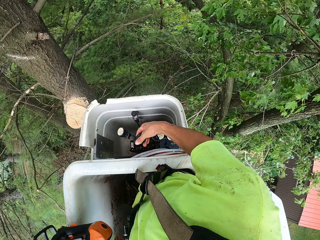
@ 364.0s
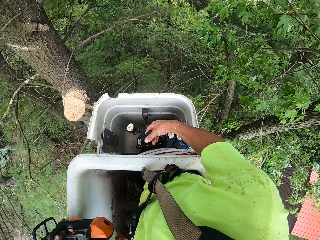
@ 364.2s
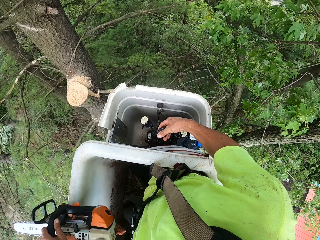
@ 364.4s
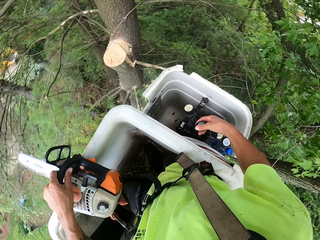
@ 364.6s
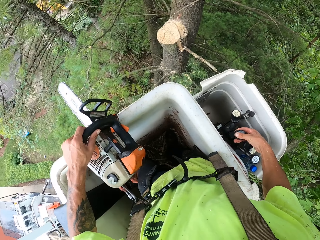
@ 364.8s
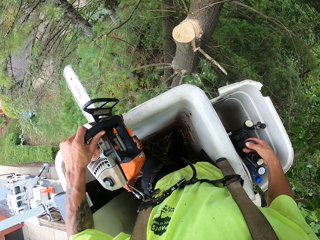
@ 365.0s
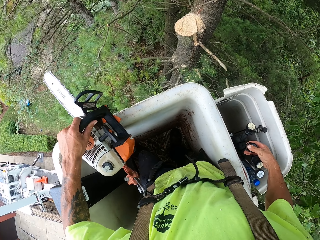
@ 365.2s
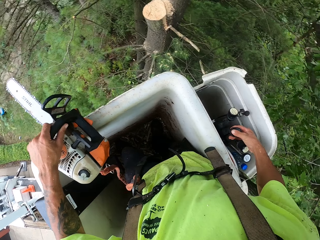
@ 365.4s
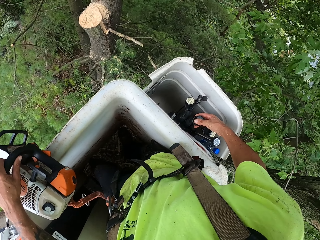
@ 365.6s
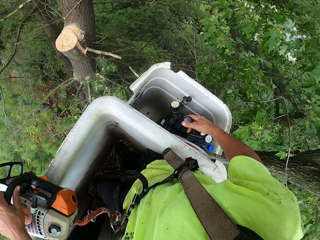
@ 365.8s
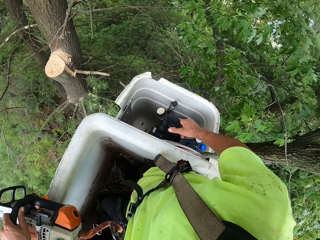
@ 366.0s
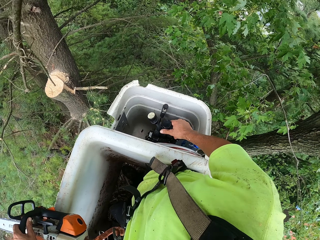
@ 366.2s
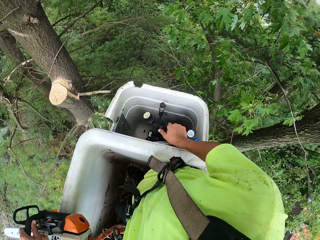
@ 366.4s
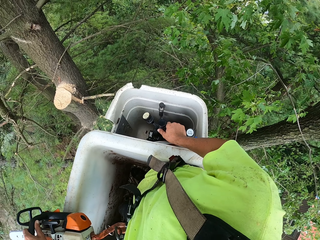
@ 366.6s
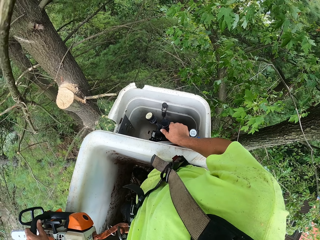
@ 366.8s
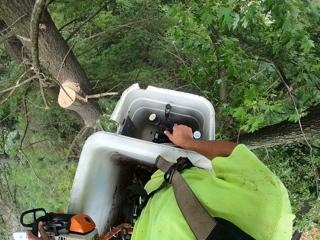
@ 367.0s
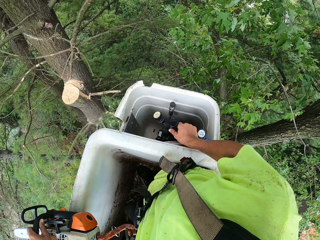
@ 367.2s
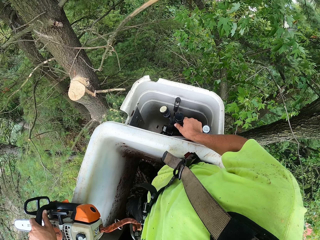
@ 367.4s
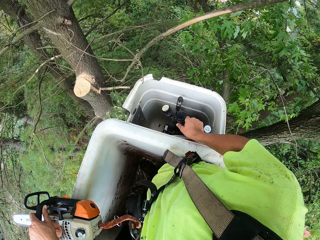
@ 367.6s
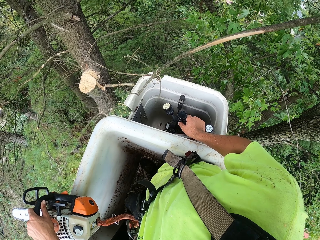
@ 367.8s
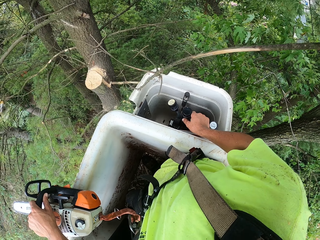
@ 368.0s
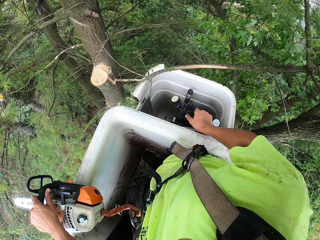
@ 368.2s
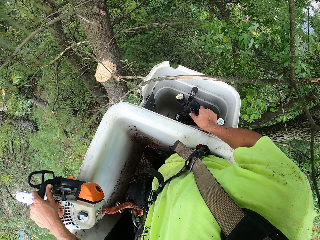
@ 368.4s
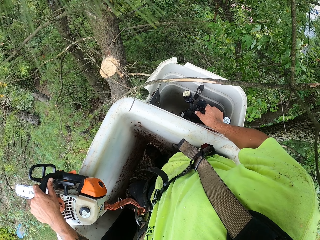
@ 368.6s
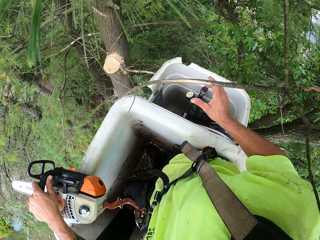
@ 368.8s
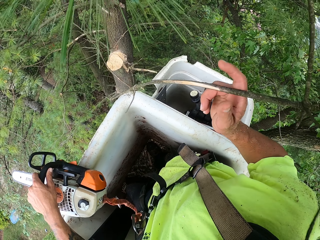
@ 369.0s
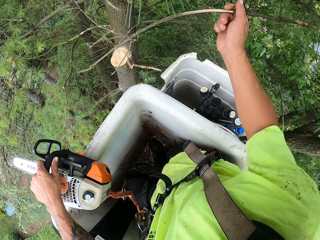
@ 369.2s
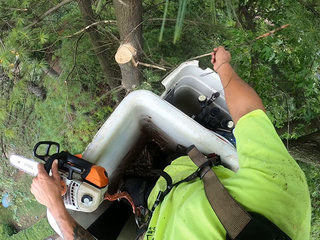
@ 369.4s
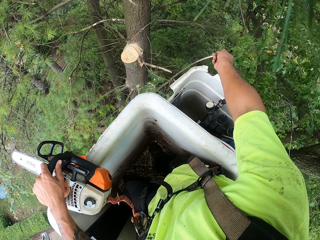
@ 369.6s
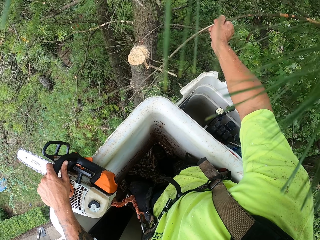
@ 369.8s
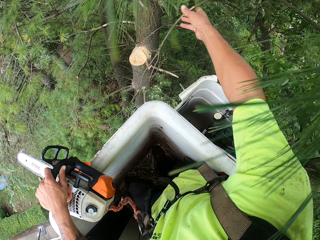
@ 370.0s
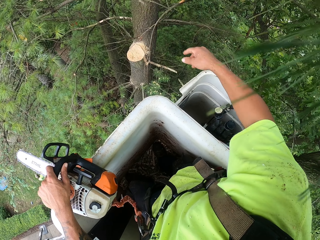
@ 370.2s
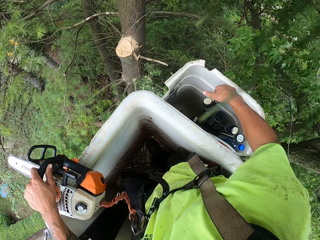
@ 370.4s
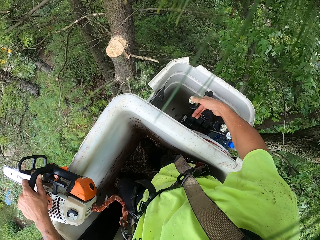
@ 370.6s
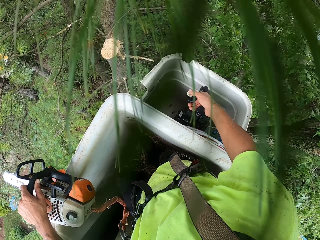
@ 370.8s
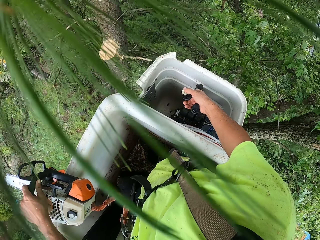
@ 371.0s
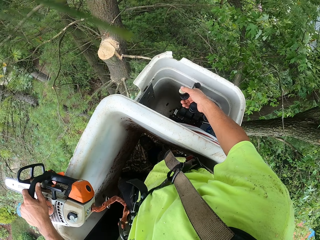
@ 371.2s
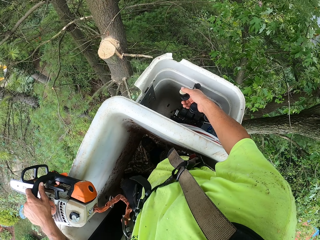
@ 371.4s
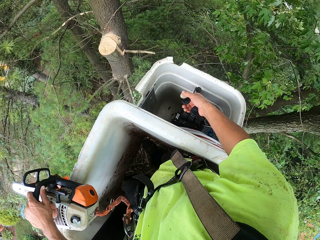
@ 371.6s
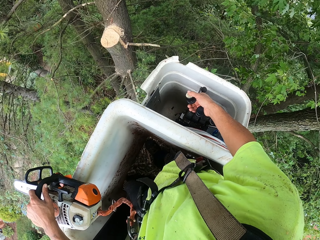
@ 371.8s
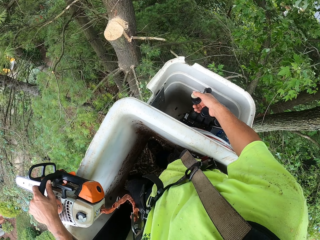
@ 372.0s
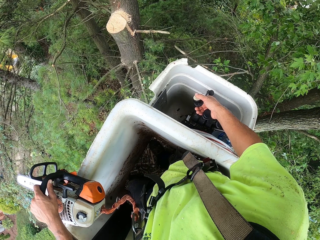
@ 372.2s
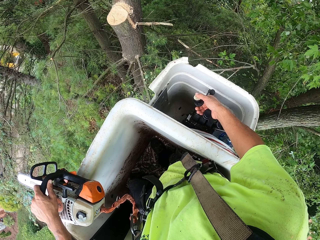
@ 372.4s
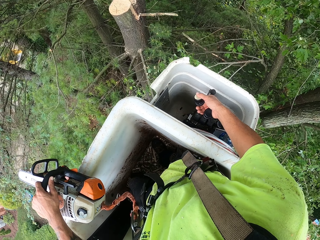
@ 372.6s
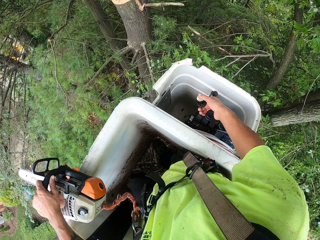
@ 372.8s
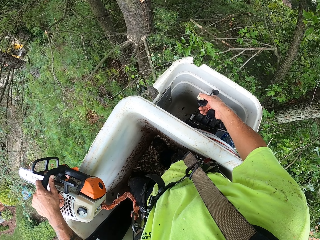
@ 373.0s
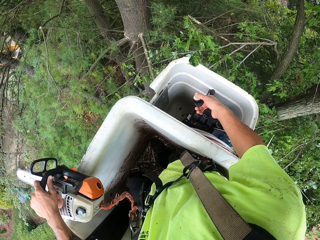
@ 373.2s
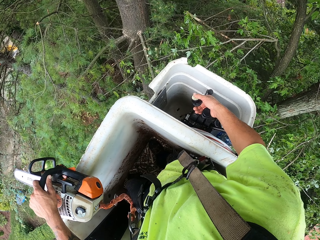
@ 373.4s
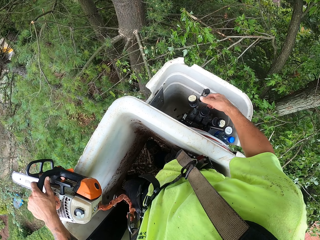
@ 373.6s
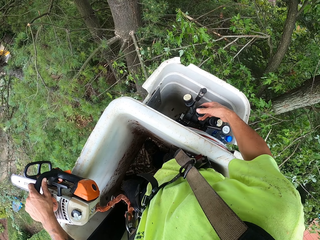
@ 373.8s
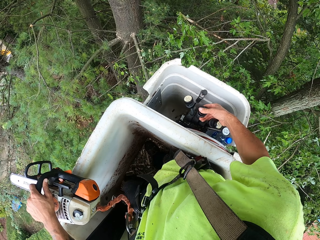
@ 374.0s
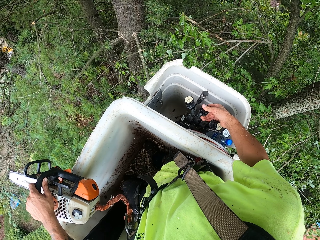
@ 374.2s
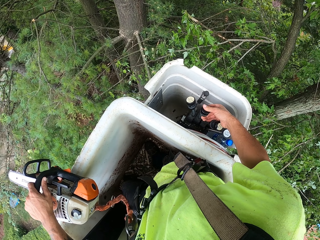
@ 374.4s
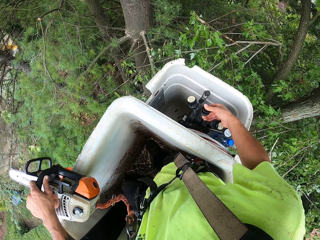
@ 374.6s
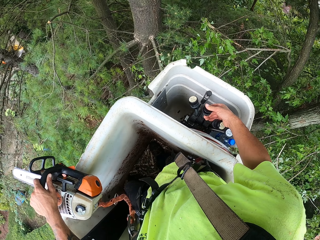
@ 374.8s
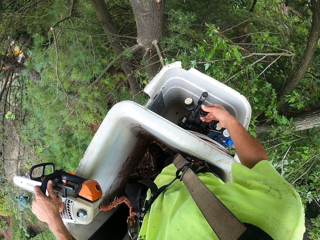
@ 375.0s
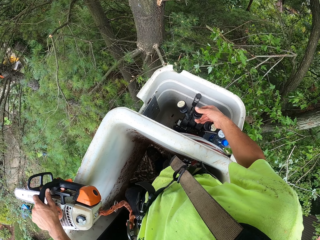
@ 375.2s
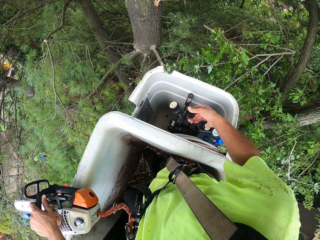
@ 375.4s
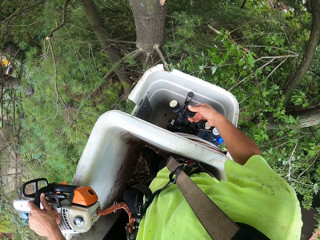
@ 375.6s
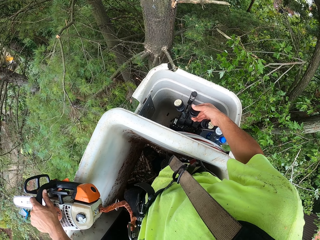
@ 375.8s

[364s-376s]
The camera wearer grips a dry branch with his right hand. He tosses the dry branch to the ground with his right hand. He operates the crane handles with his right hand.

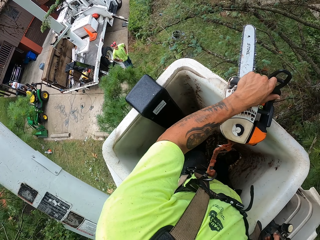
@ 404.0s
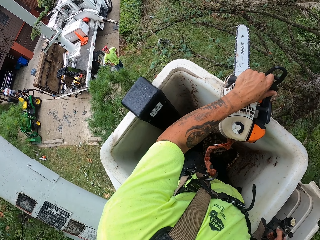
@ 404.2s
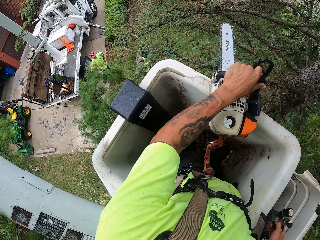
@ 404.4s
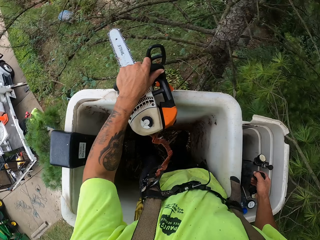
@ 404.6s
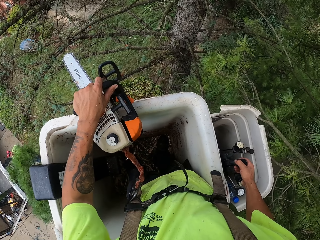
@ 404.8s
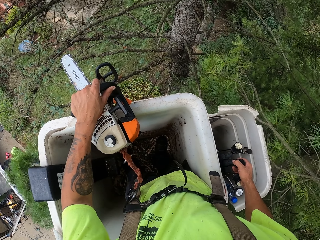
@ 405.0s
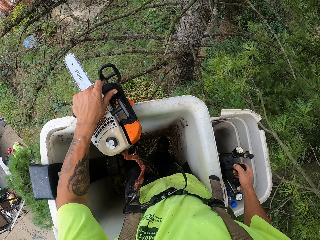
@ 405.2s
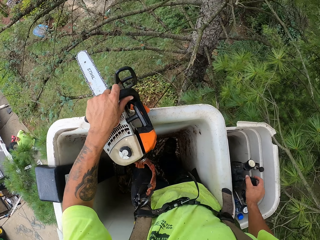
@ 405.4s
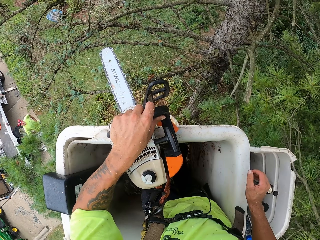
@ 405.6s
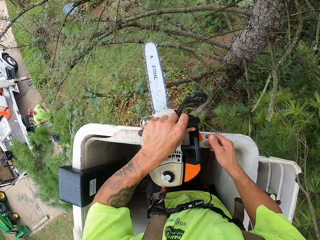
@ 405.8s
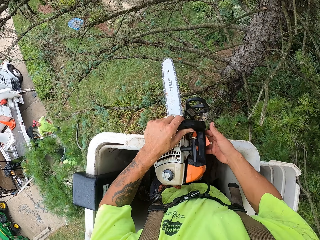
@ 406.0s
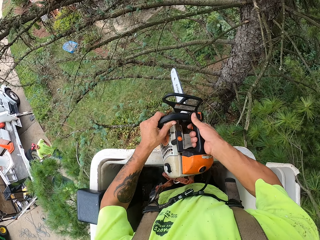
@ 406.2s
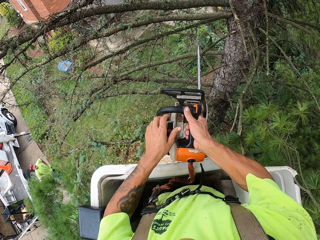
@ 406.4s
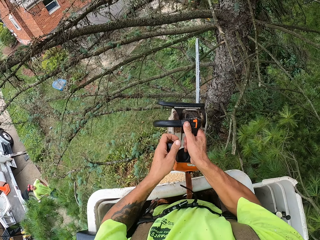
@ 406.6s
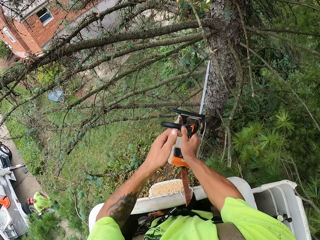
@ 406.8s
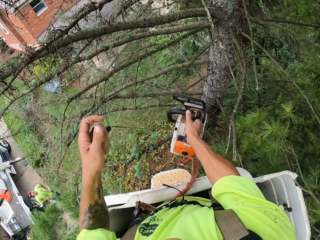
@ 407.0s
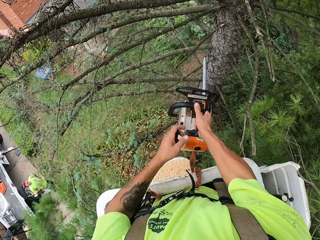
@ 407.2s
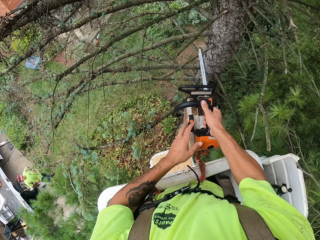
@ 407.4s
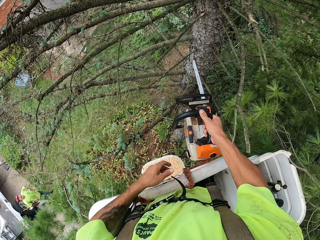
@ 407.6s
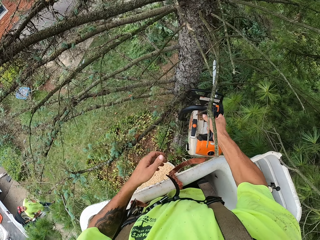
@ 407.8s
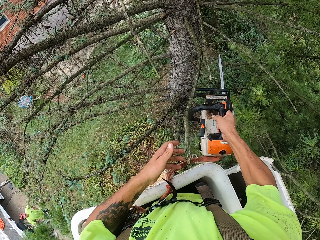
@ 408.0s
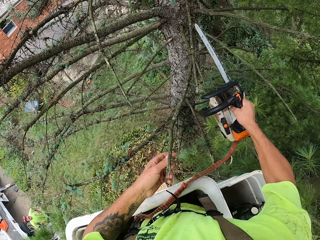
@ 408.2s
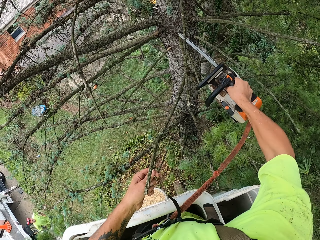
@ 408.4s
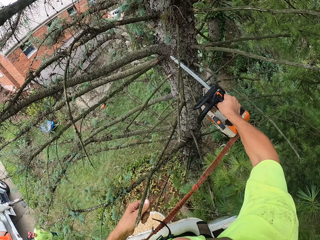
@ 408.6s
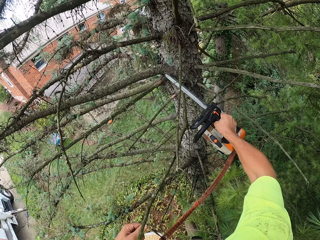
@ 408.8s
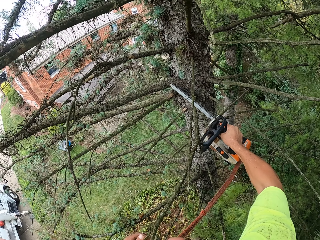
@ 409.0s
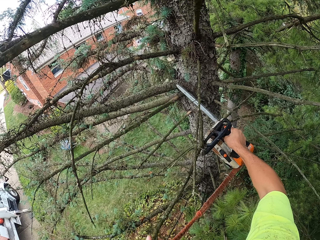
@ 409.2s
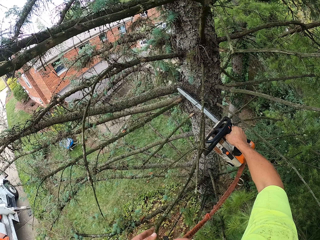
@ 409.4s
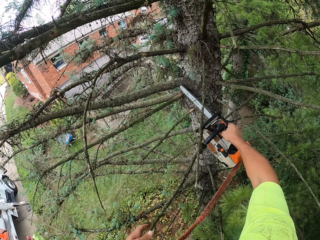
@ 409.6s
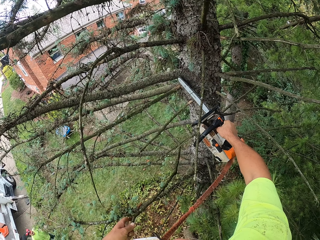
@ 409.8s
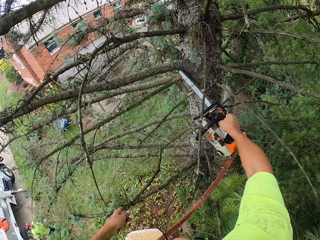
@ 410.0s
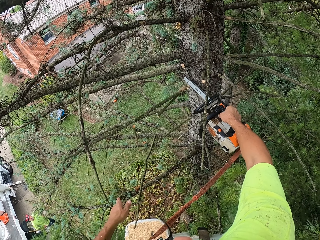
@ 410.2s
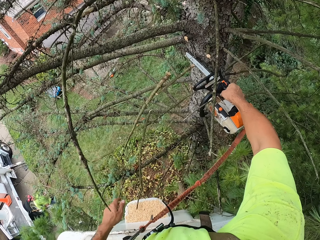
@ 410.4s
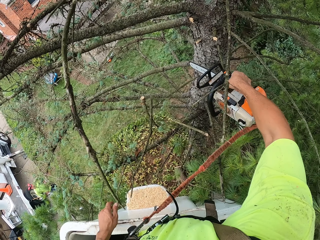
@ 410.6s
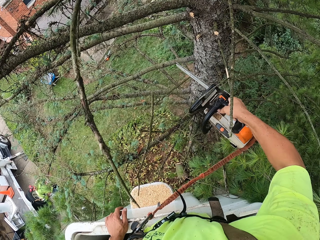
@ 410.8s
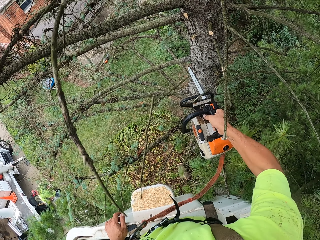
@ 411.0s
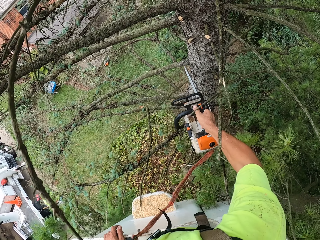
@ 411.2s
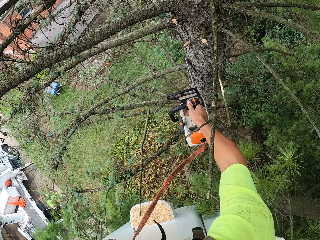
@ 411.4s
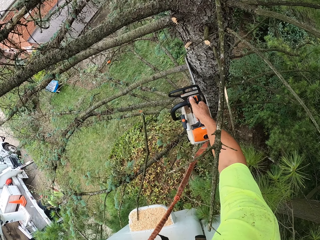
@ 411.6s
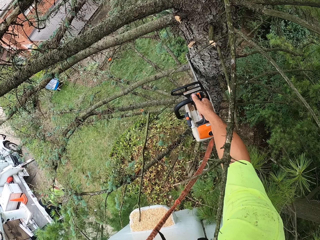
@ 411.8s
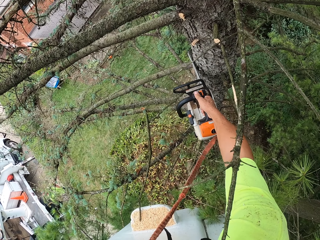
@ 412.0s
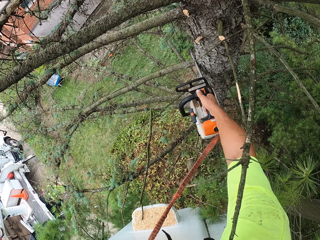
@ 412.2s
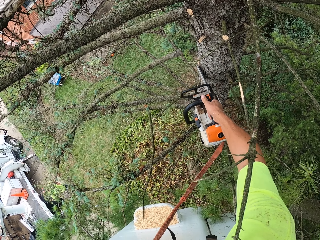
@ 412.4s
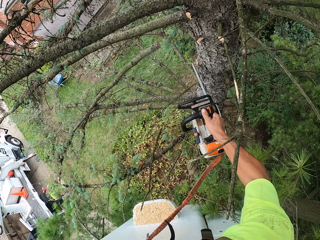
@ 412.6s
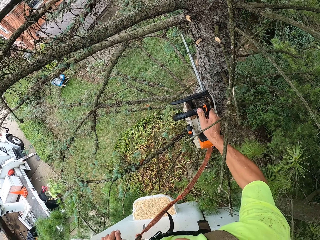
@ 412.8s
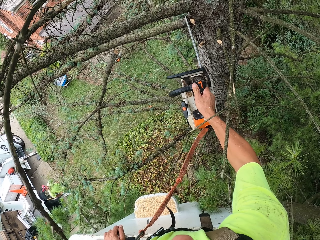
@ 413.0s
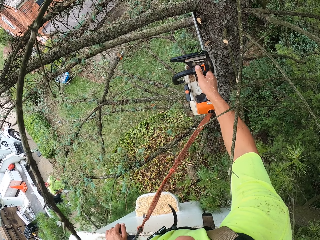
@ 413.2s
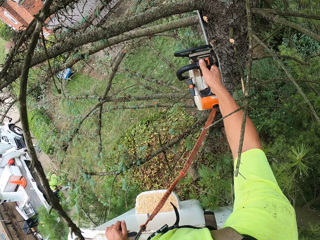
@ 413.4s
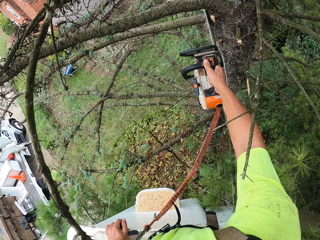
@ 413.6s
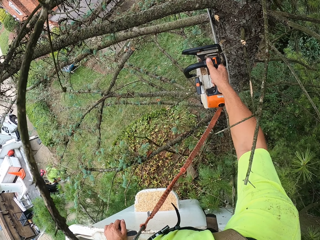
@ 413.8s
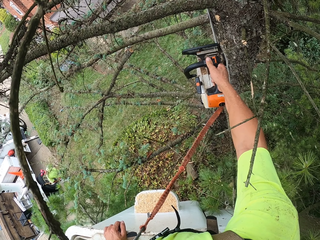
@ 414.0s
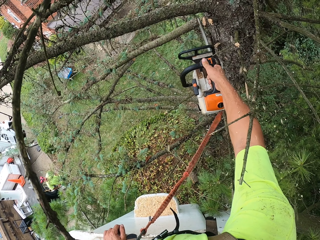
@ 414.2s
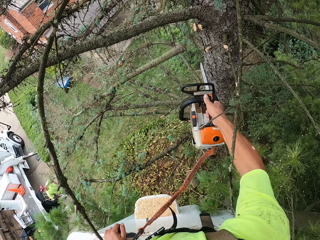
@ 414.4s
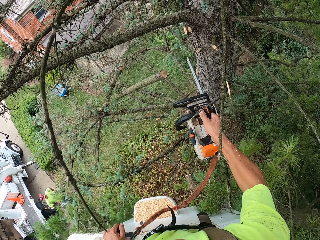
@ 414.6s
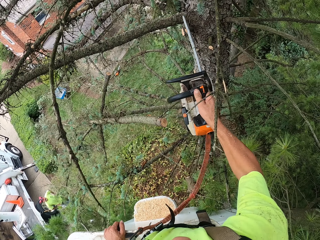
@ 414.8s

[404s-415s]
The camera wearer holds the chainsaw with both hands. He pulls the starter rope of the chainsaw with his left hand. He cuts dry branches off a tree with the chainsaw in his right hand.
